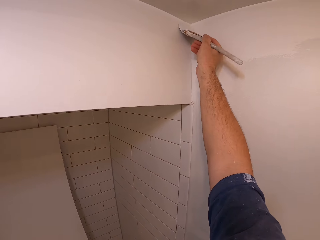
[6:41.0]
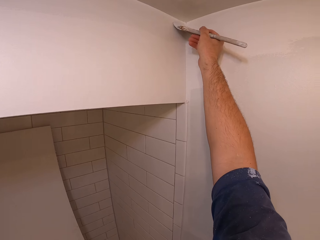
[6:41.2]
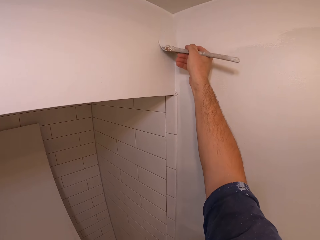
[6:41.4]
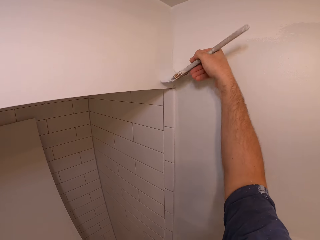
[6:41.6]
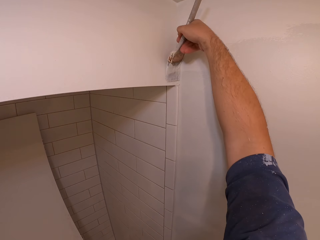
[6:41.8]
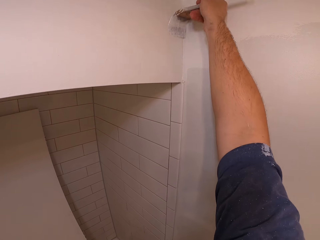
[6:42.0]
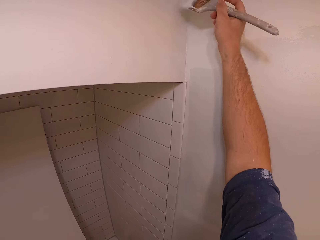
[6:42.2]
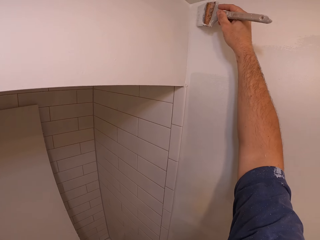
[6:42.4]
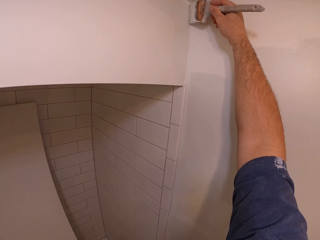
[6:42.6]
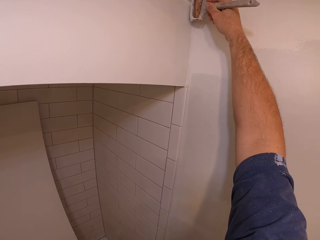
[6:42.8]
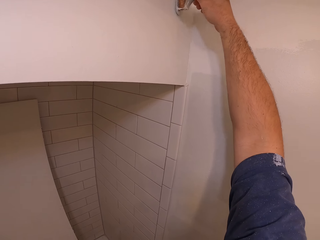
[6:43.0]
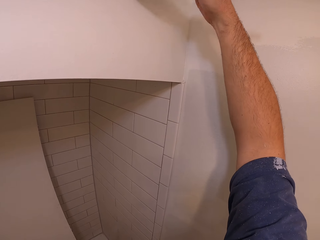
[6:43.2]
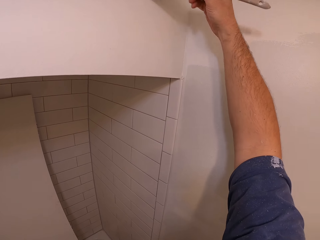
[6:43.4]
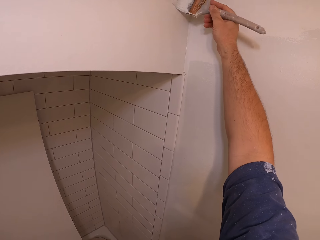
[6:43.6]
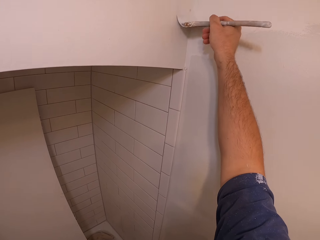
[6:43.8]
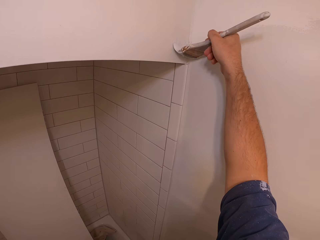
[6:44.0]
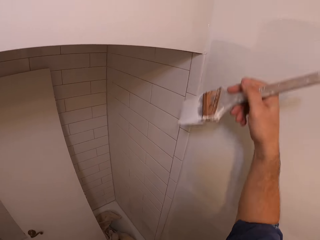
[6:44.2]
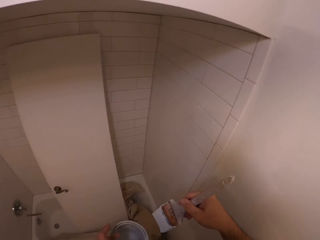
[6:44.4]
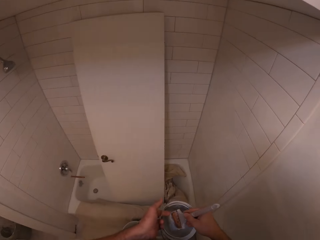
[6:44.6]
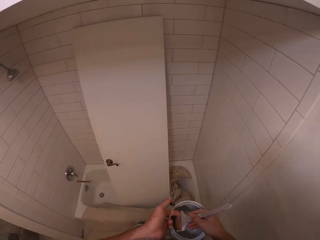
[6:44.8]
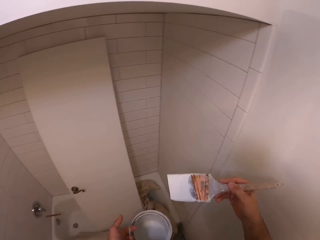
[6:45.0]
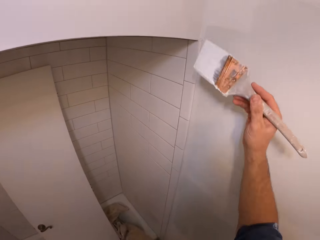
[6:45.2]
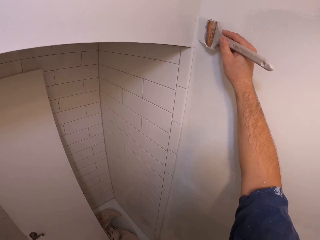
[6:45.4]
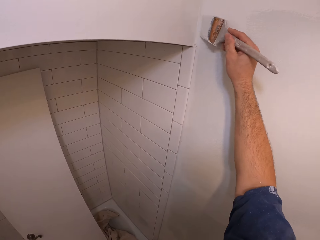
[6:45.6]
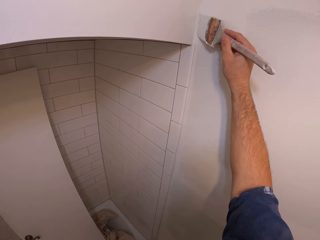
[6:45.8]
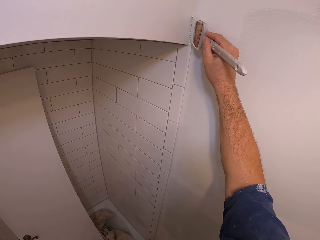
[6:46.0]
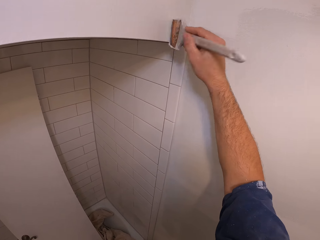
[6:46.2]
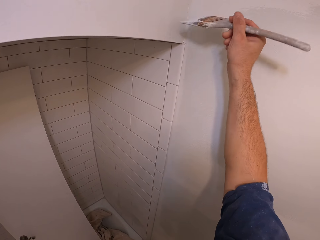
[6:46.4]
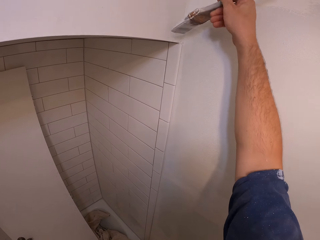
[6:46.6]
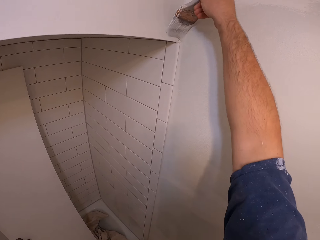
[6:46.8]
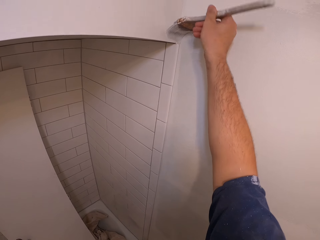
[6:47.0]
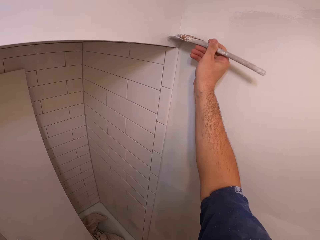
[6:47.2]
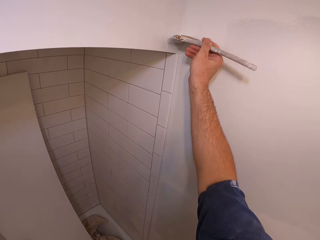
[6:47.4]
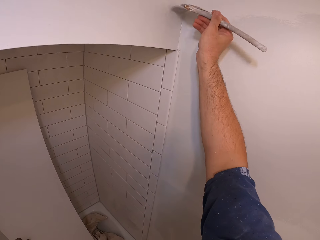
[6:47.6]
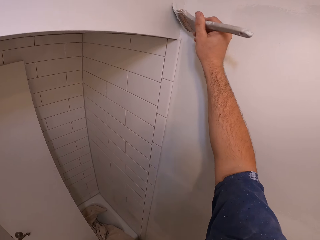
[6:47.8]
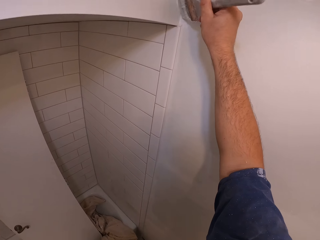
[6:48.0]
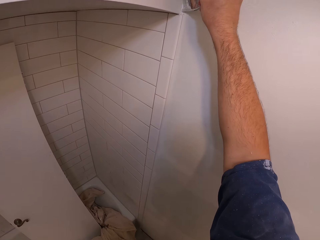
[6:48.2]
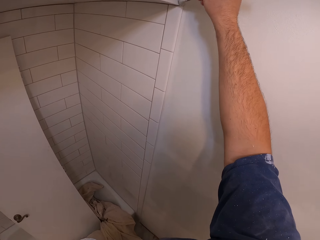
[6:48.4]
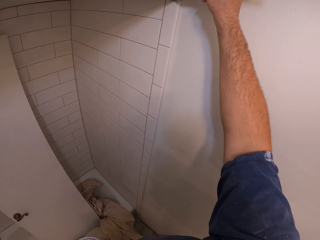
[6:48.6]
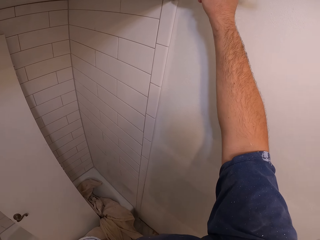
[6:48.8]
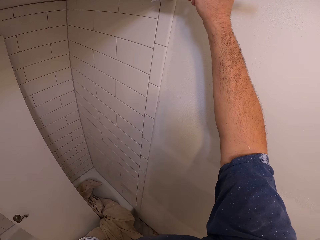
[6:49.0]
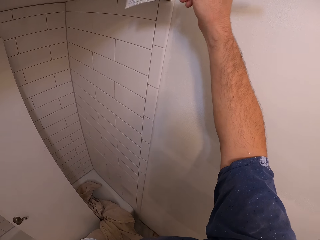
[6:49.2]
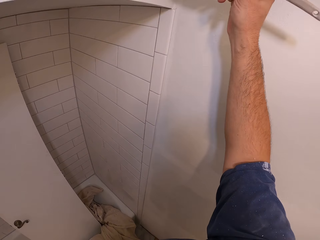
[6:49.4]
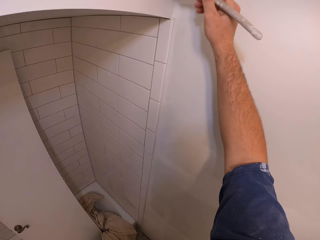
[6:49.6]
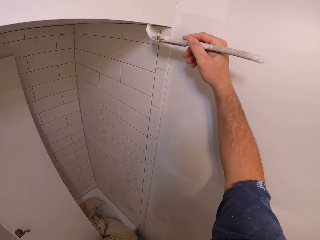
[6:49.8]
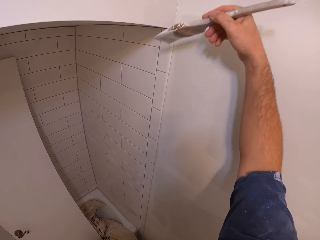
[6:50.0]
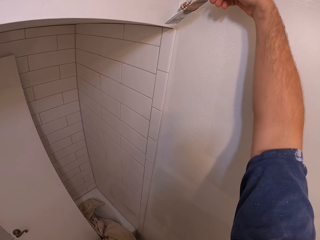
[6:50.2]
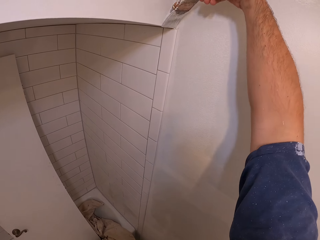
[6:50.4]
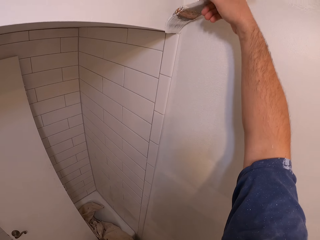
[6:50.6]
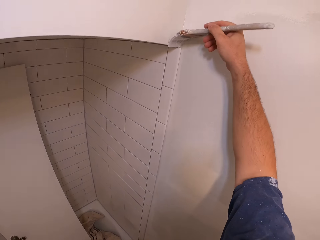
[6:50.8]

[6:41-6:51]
The camera wearer dips the paintbrush into the paint container. They remove the paintbrush from the paint container. They paint the wall of the bathroom.

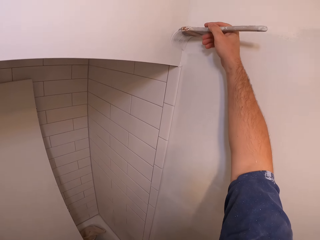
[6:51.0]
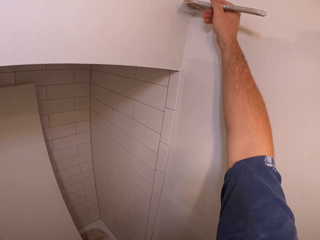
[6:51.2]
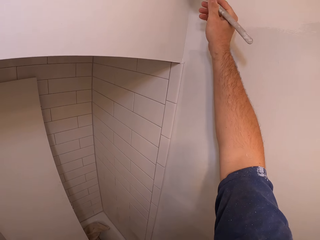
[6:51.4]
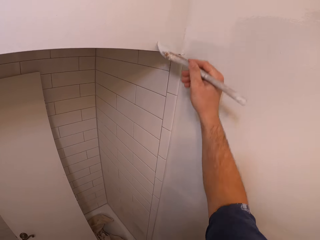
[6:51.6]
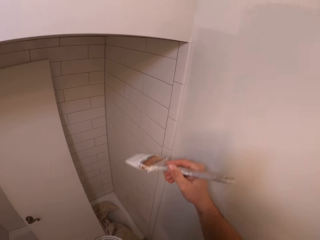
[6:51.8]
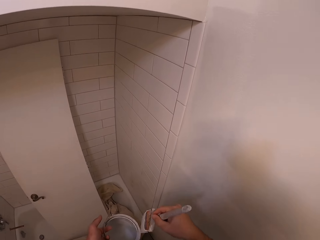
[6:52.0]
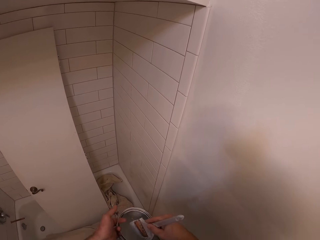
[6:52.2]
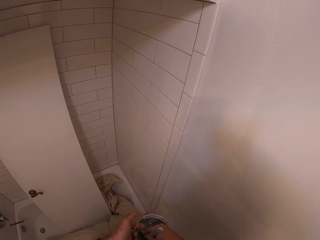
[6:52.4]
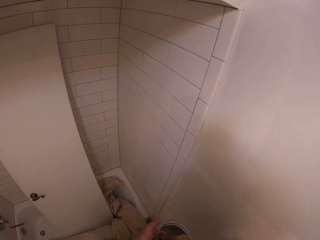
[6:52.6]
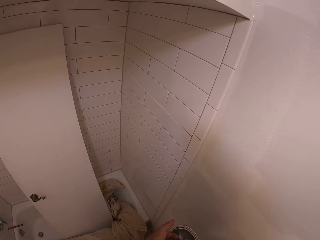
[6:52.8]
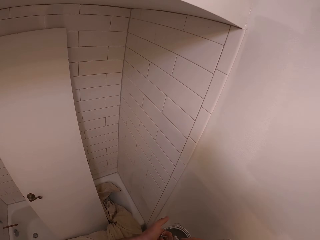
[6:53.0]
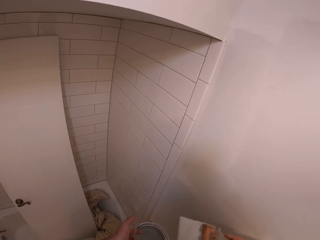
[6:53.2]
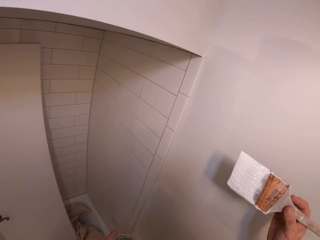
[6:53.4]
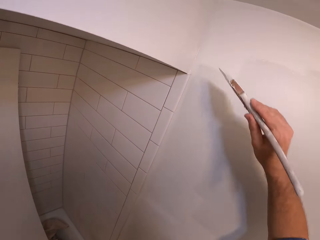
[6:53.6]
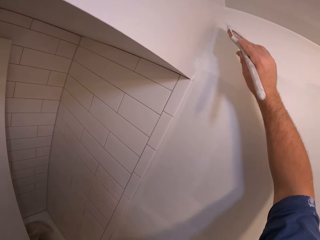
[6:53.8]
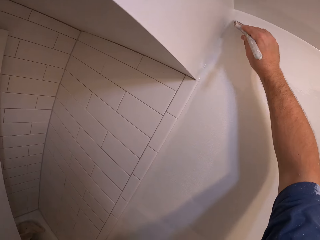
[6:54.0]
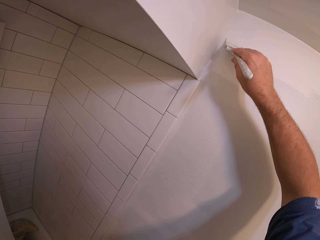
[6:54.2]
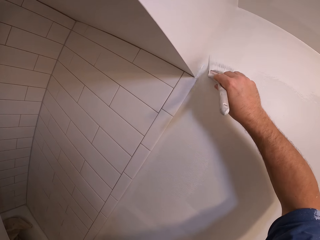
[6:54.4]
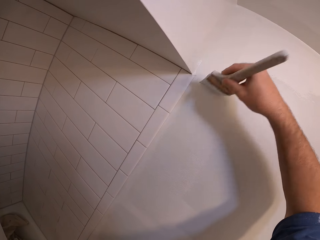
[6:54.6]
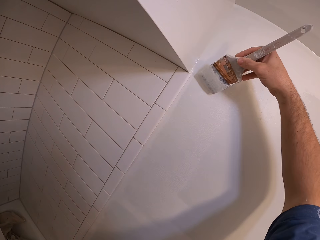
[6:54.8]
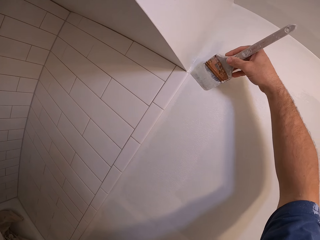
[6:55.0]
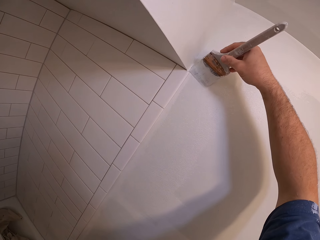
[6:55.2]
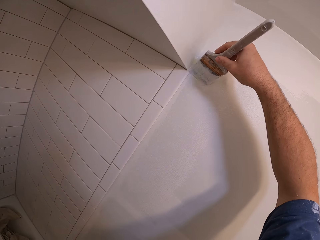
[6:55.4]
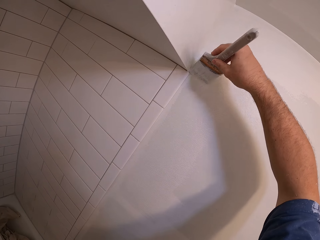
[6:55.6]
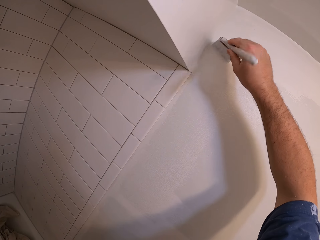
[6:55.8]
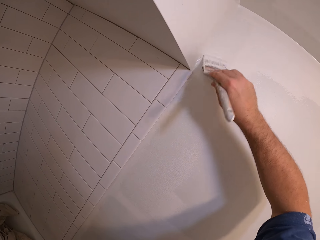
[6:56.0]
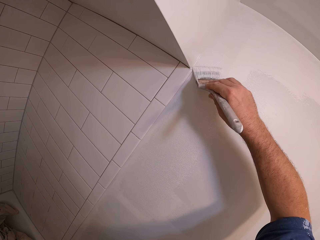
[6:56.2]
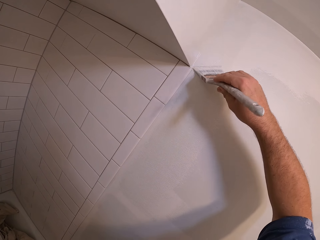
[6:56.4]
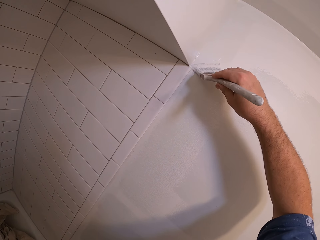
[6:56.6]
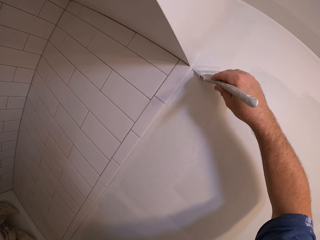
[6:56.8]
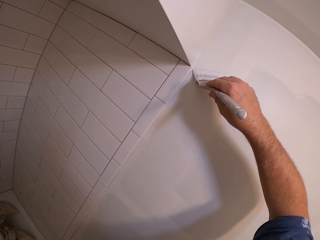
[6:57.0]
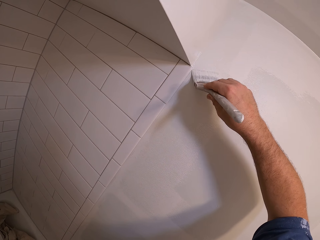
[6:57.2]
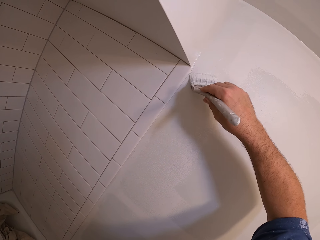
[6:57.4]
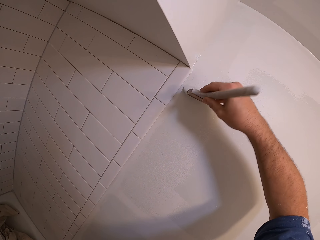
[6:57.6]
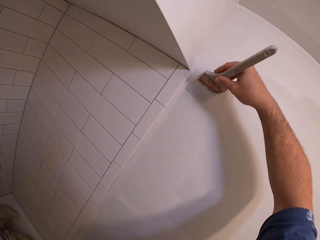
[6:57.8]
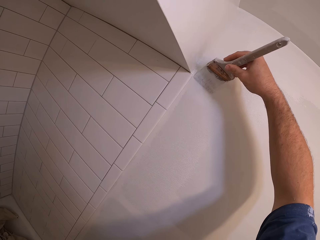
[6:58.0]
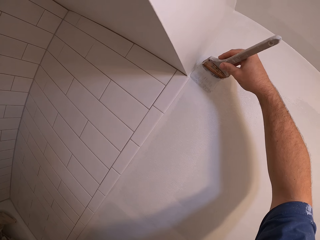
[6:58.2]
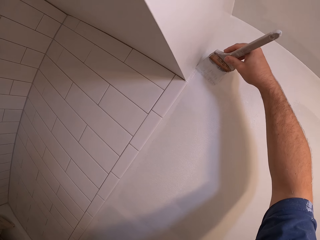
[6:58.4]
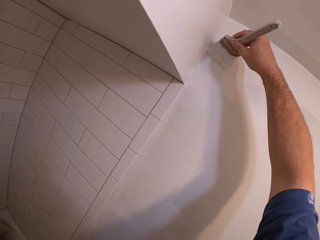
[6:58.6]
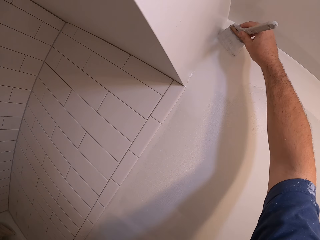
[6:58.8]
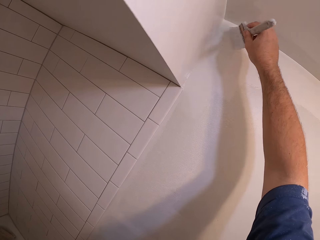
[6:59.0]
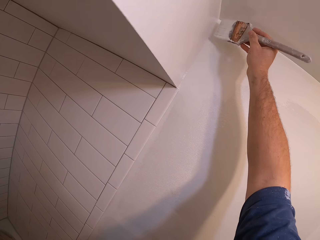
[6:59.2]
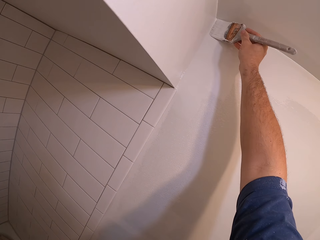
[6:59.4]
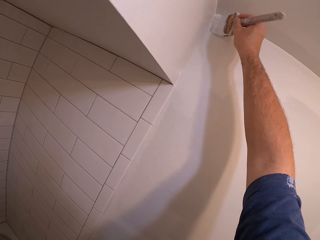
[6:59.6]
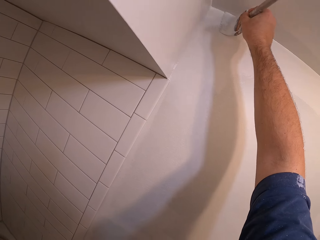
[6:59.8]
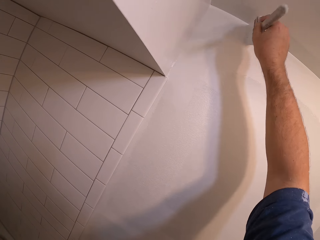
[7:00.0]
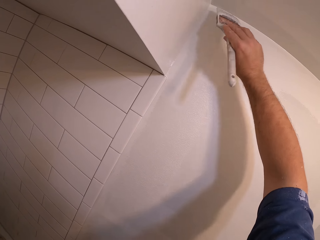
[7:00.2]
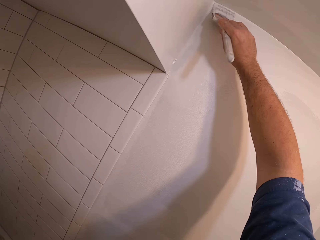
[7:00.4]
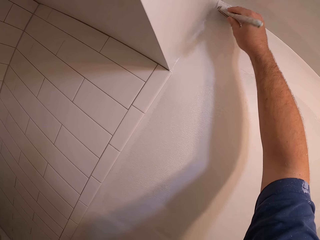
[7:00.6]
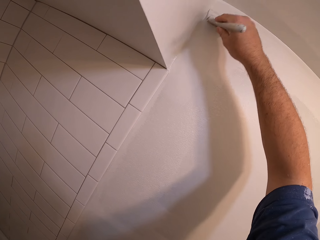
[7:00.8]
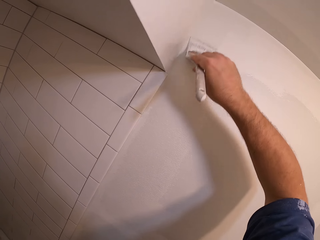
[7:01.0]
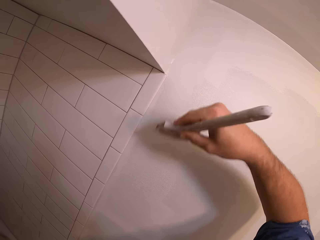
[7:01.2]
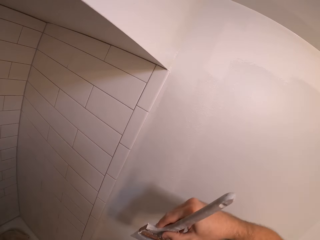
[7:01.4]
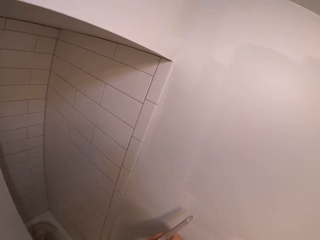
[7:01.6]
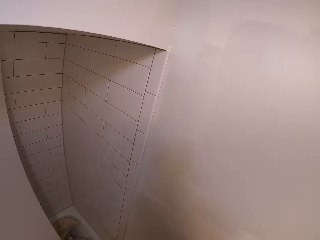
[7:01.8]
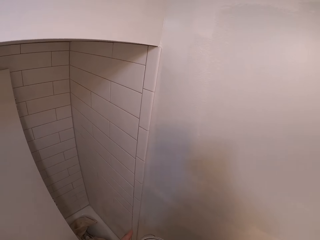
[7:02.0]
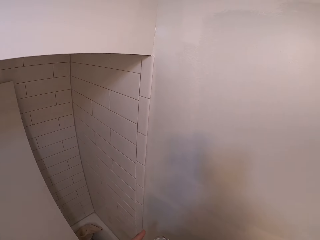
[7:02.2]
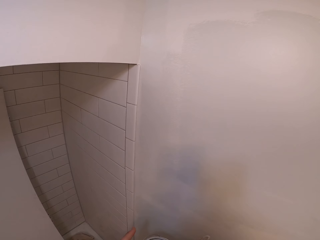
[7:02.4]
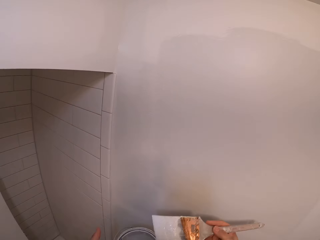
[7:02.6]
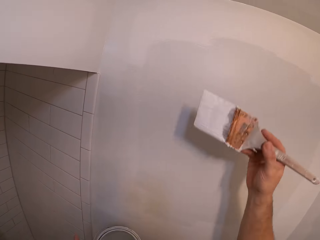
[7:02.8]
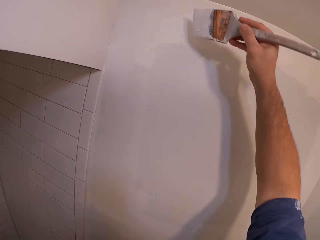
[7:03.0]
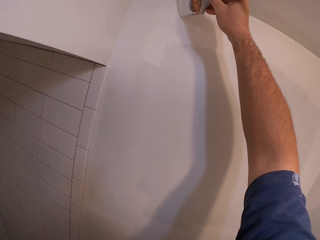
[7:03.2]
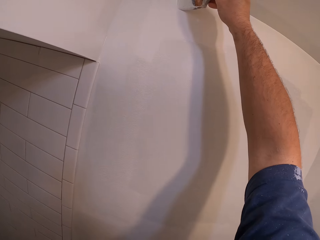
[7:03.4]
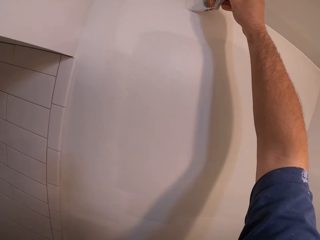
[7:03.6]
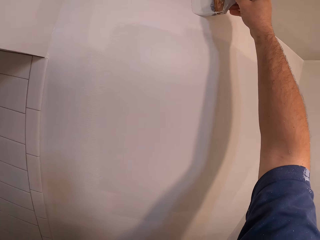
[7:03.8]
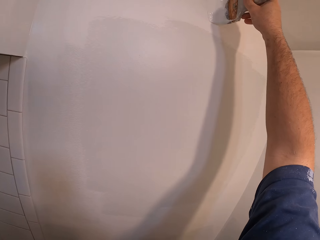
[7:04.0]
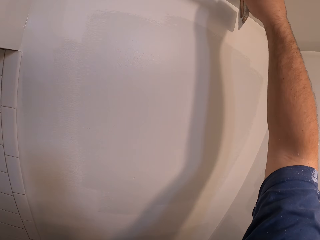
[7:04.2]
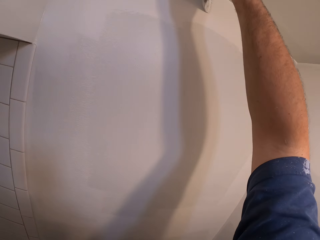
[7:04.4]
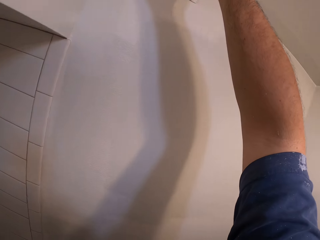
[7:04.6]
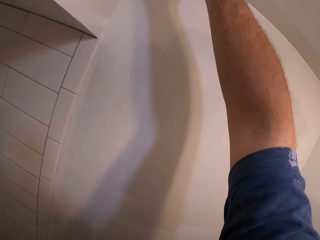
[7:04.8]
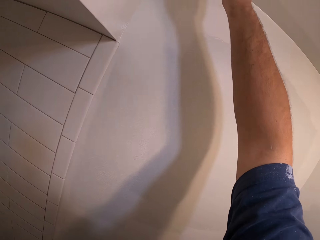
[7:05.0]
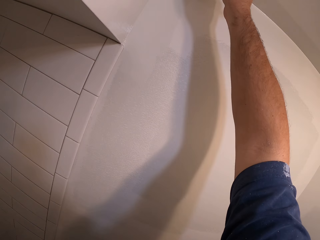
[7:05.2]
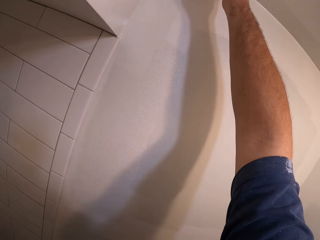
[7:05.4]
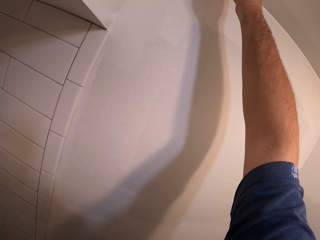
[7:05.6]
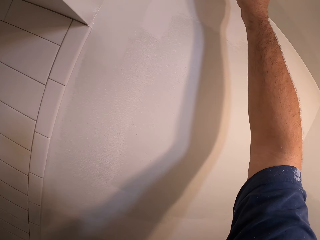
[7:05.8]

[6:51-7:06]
The camera wearer dips the paintbrush into the paint container. They remove the paintbrush from the paint container. They paint the wall of the bathroom. They dip the paintbrush into the paint container. They remove the paintbrush from the paint container. They paint the wall of the bathroom.
